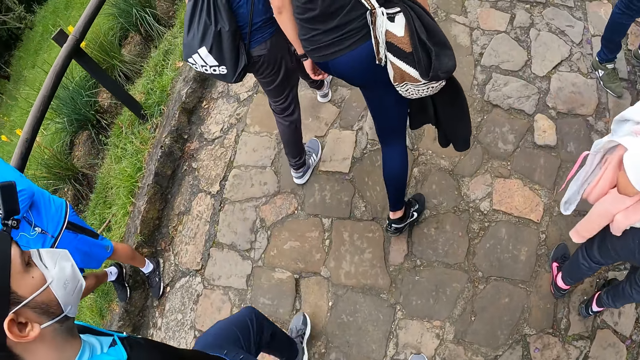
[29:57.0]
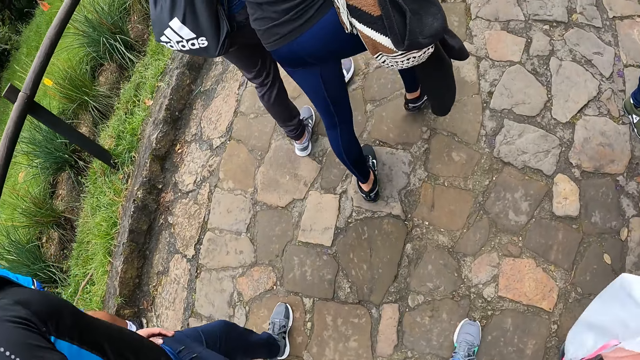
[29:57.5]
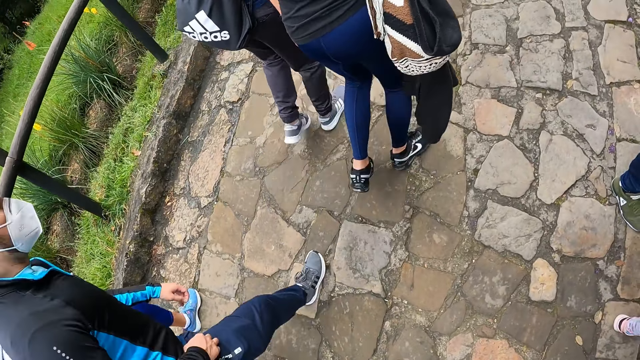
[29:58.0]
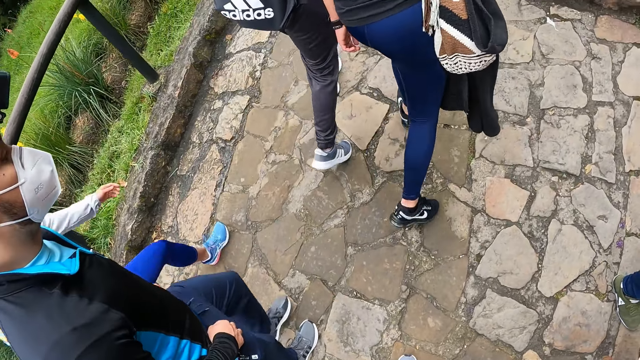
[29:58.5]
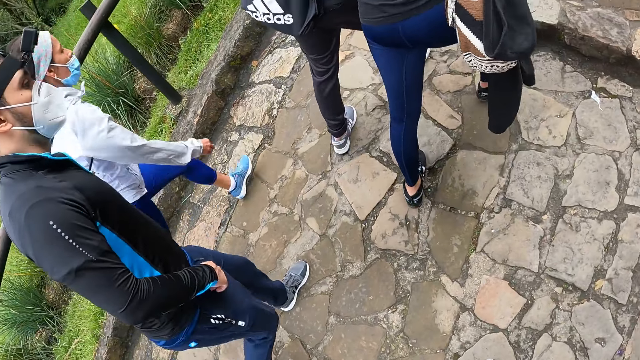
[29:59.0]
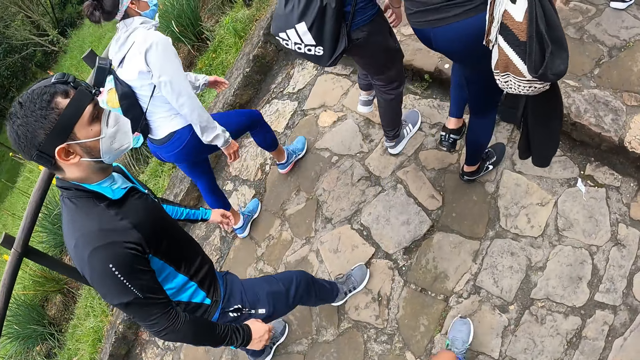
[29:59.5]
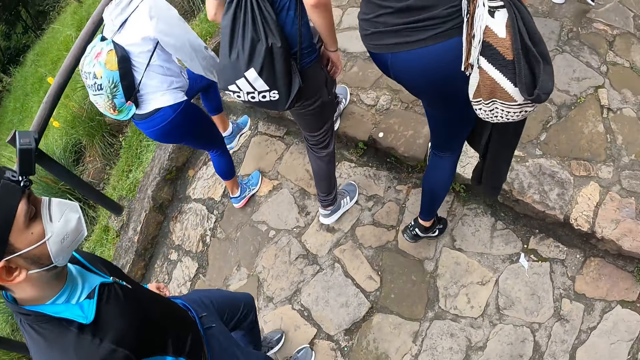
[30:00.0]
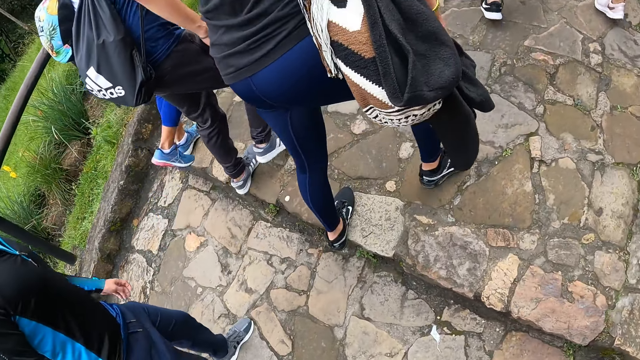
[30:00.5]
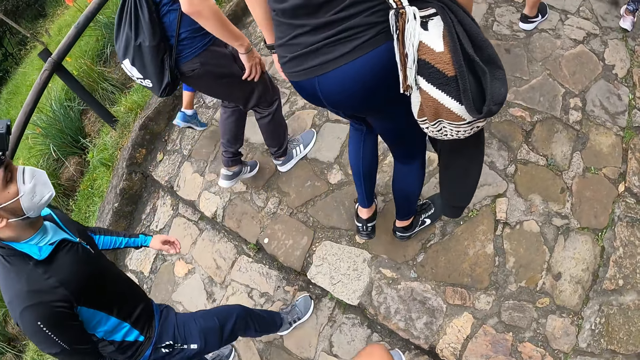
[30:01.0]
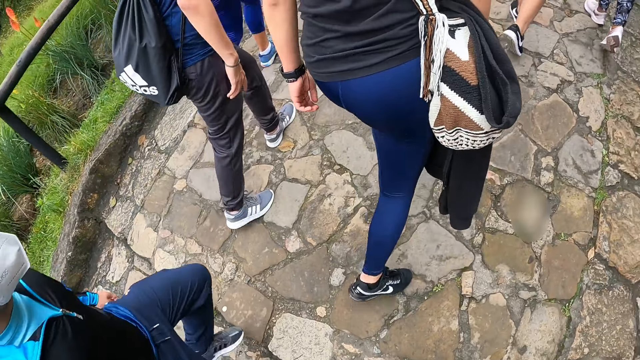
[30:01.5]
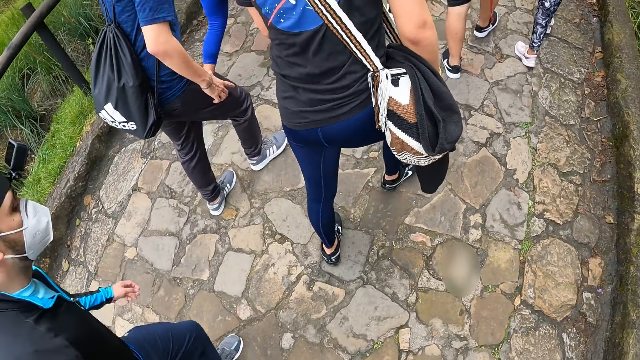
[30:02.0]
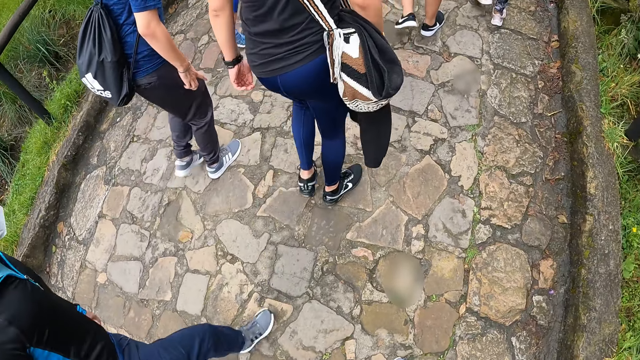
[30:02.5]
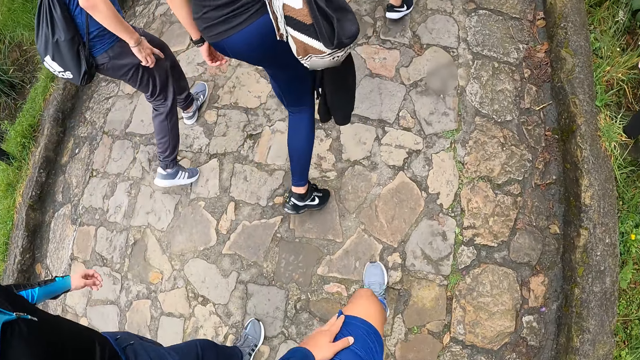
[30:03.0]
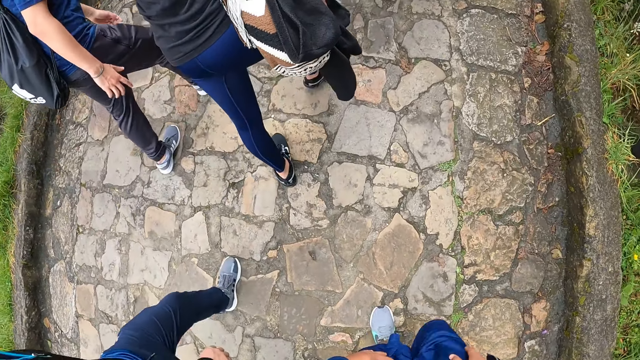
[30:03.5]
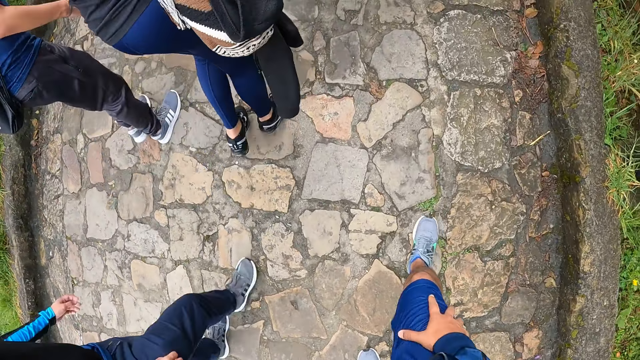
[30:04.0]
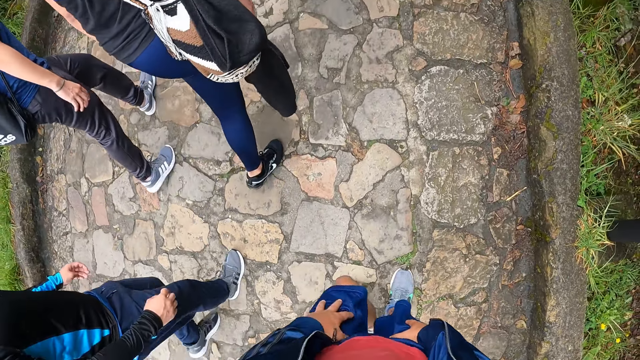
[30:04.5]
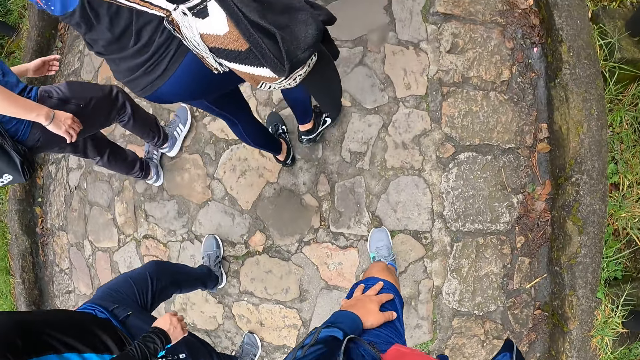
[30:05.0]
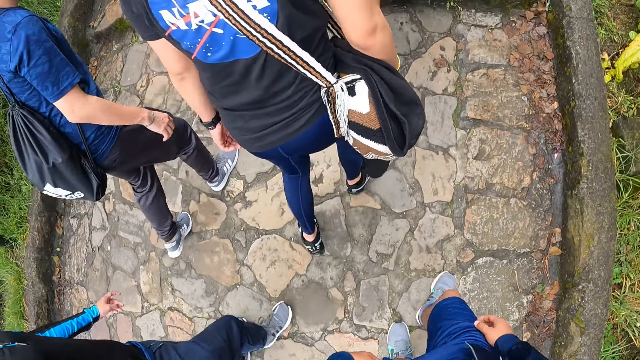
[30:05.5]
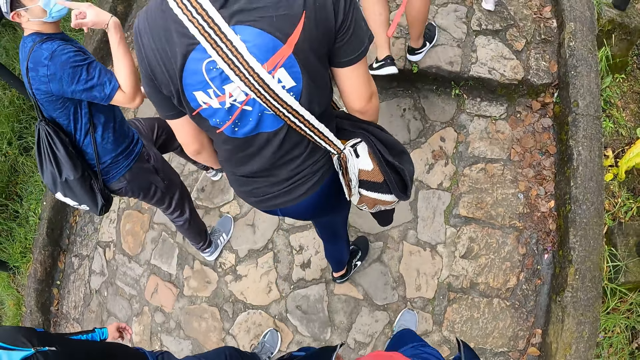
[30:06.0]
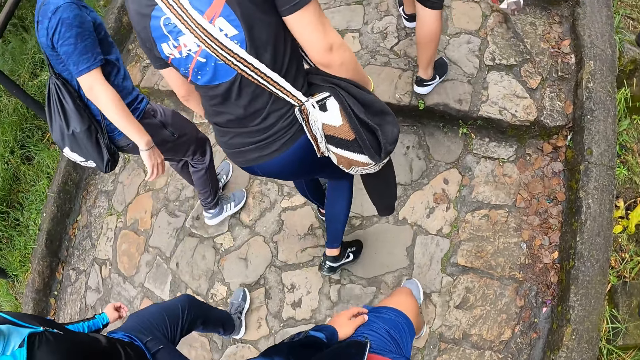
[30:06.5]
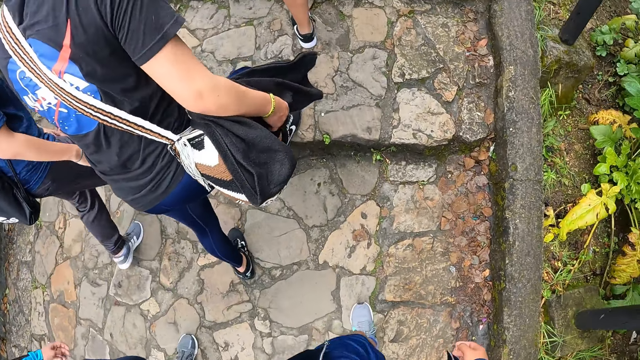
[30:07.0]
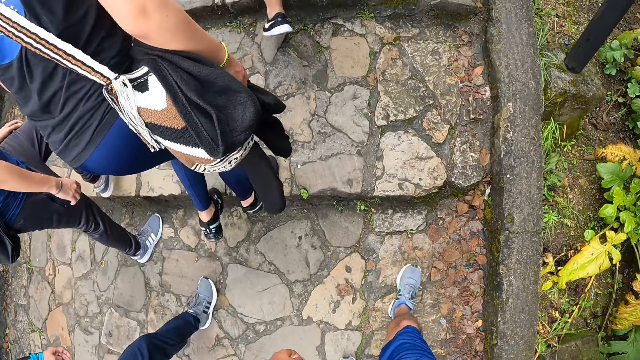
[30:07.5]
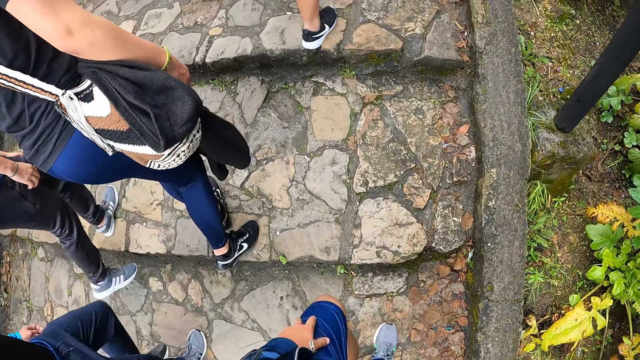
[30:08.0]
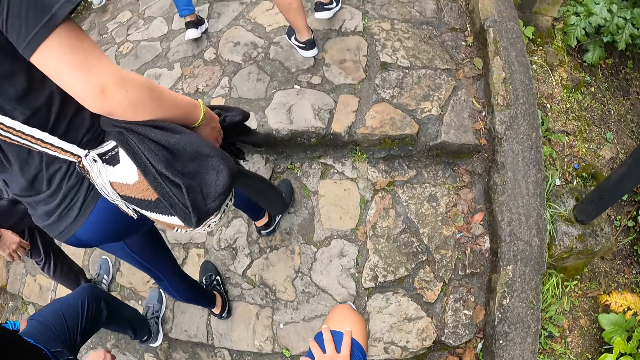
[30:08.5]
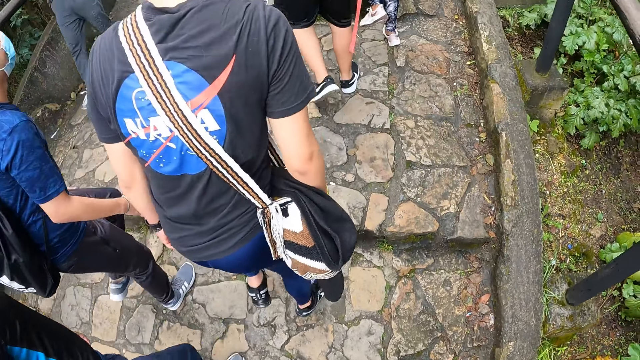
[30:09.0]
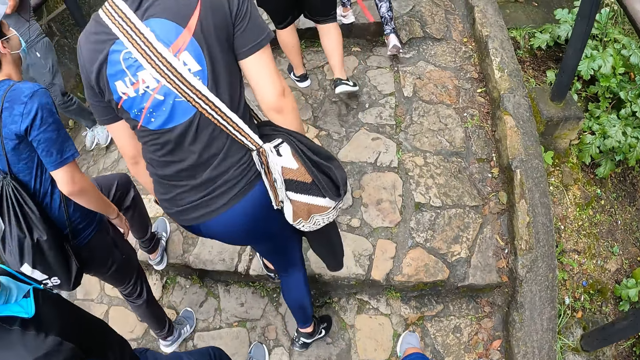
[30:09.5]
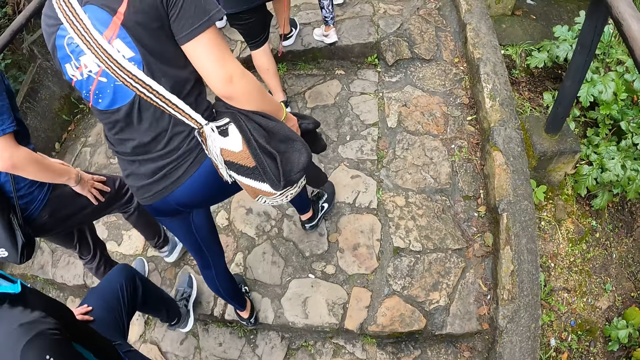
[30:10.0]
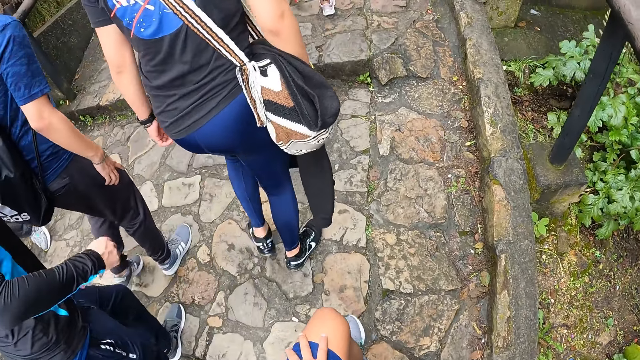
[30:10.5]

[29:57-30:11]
The camera wearer holds the thighs. They walk on the pavement.

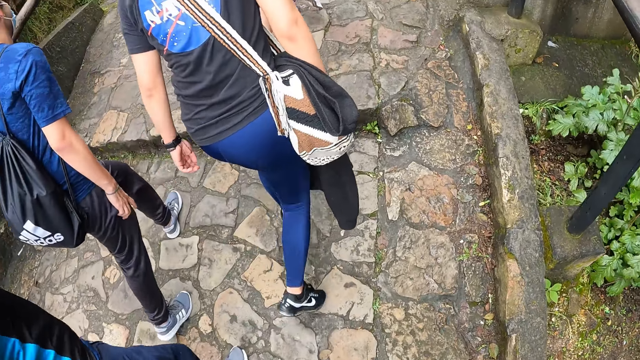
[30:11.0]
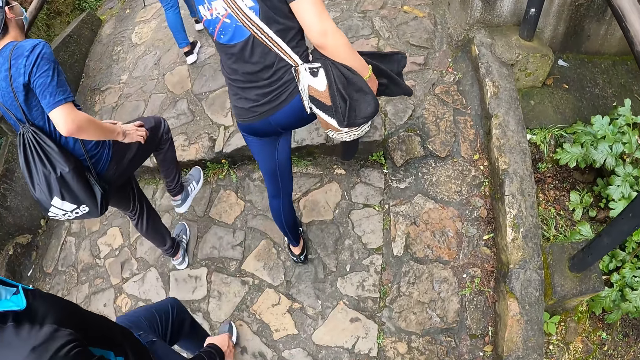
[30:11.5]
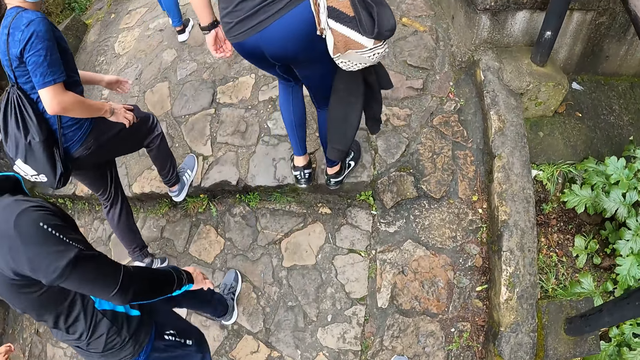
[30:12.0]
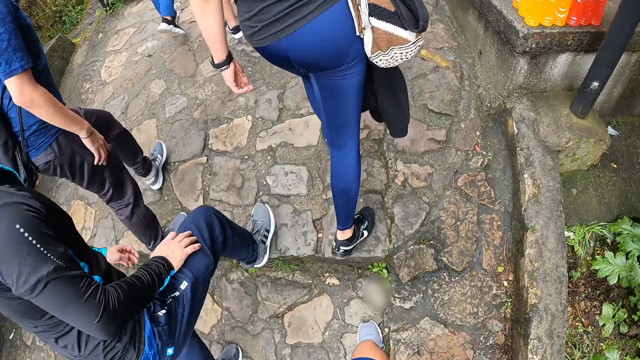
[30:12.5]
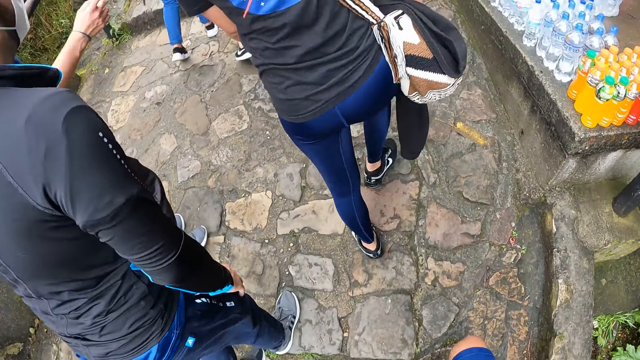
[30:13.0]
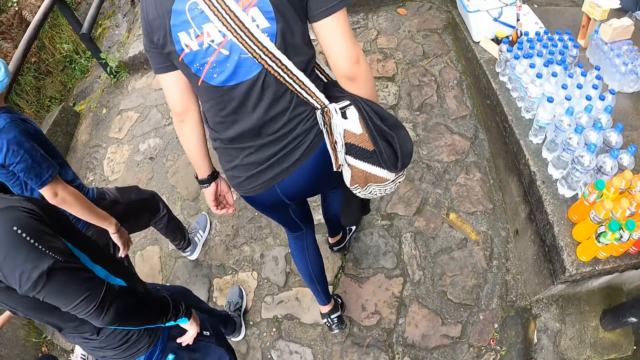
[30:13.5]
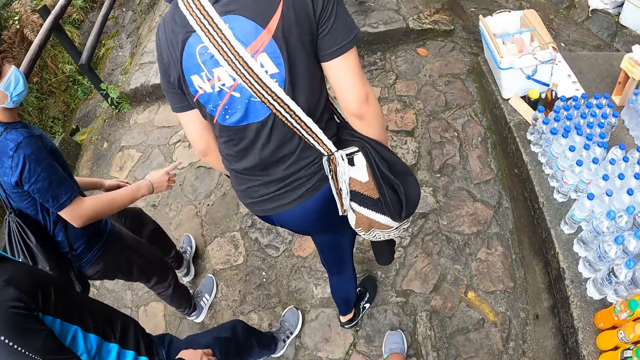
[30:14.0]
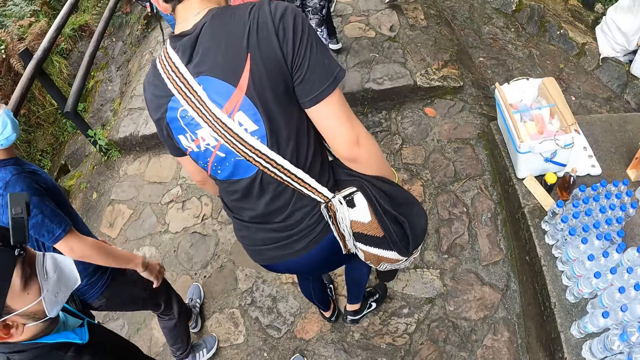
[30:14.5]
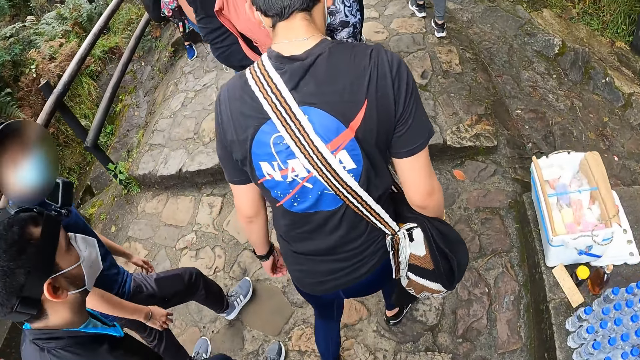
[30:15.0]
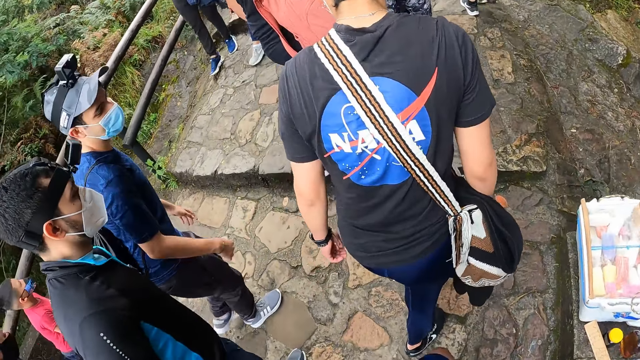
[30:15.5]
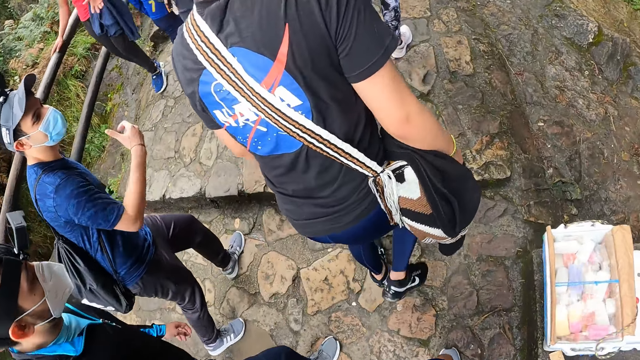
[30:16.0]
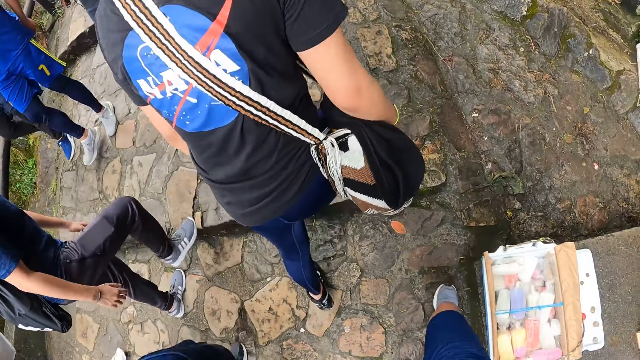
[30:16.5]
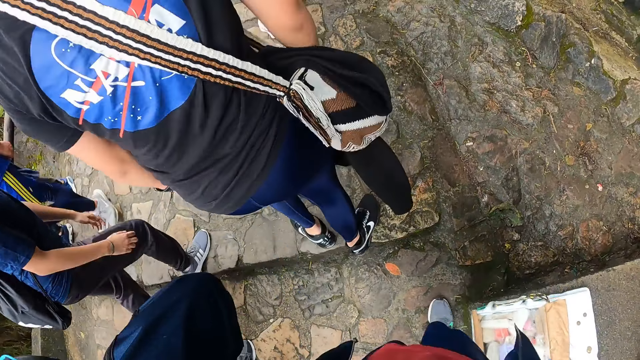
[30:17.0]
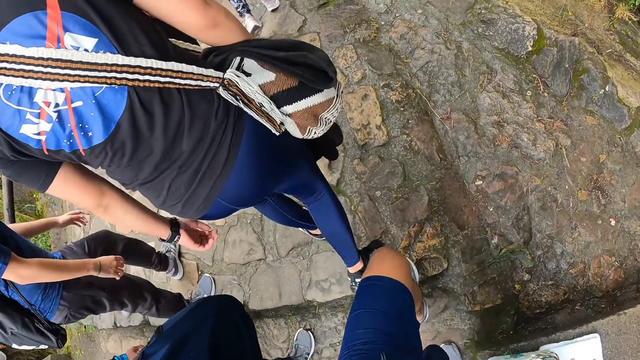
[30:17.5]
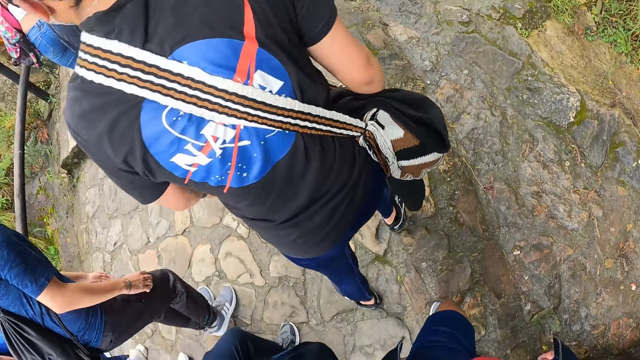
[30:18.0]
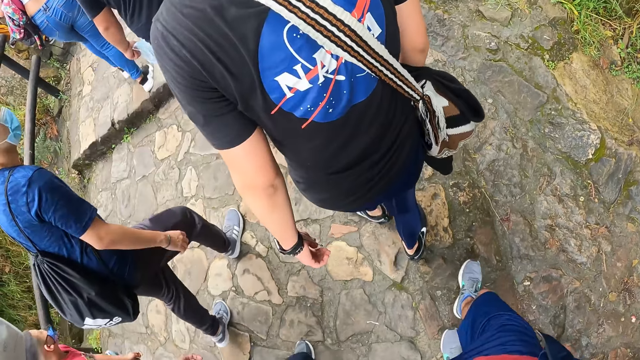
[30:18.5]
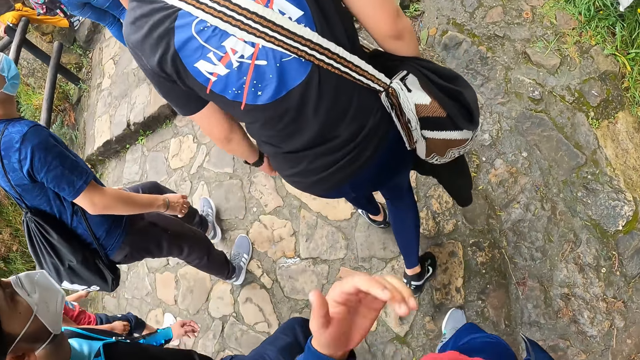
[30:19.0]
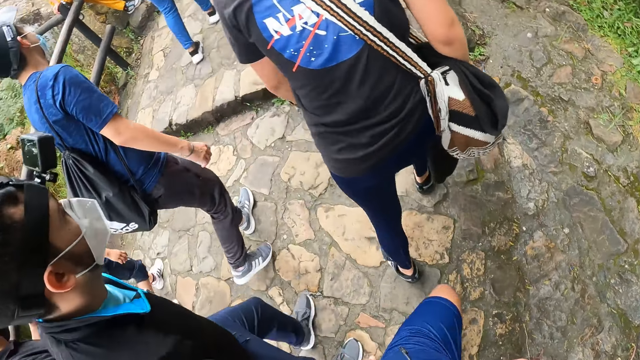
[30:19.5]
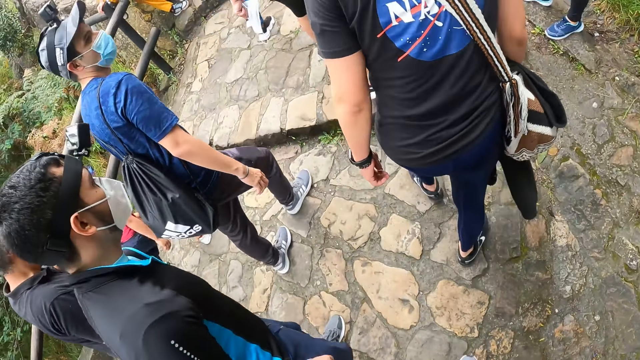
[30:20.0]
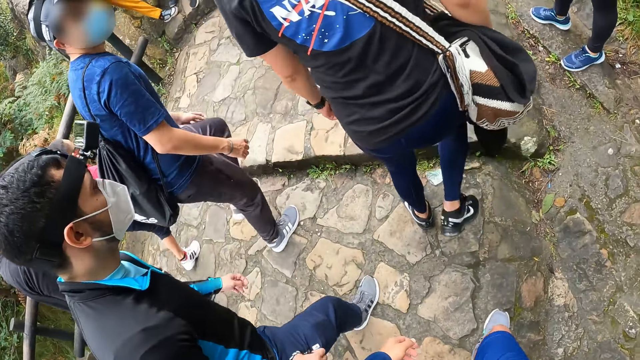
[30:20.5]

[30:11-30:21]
The camera wearer touches his face with his left hand.
